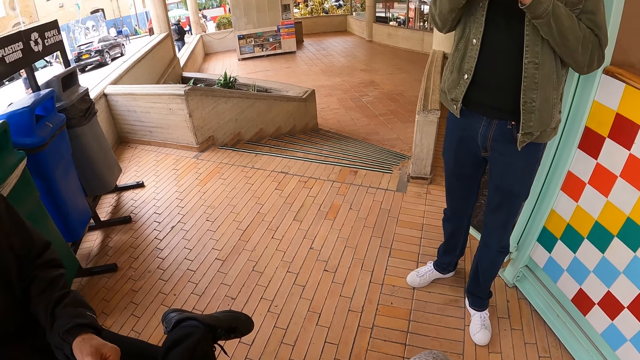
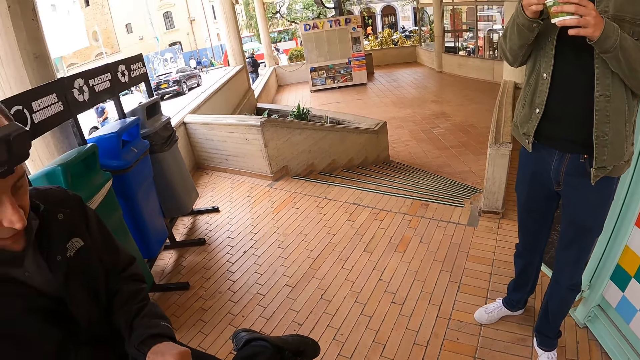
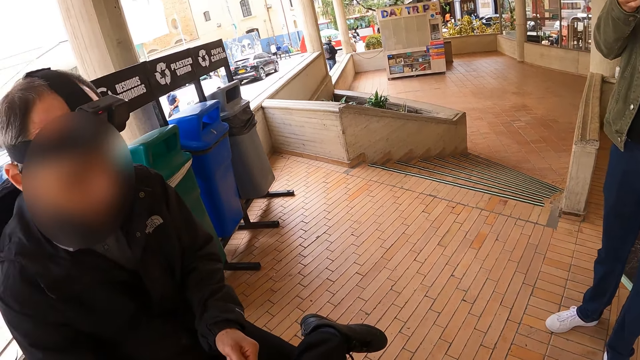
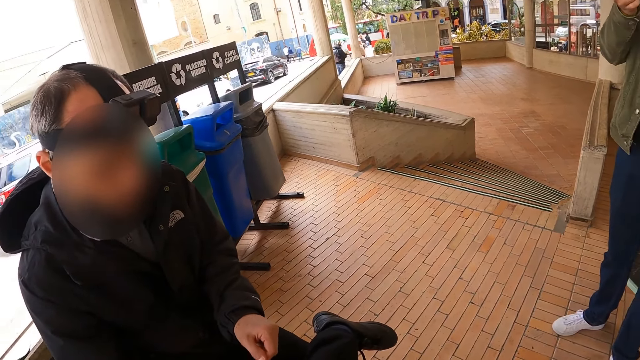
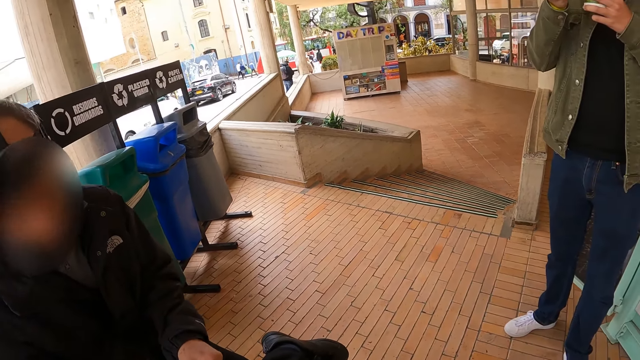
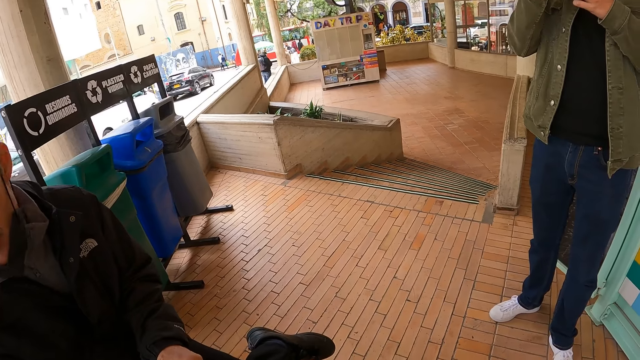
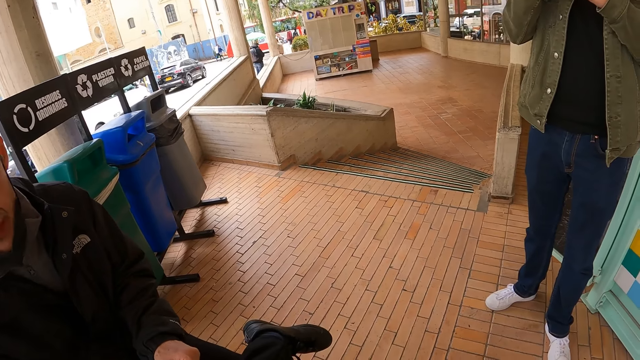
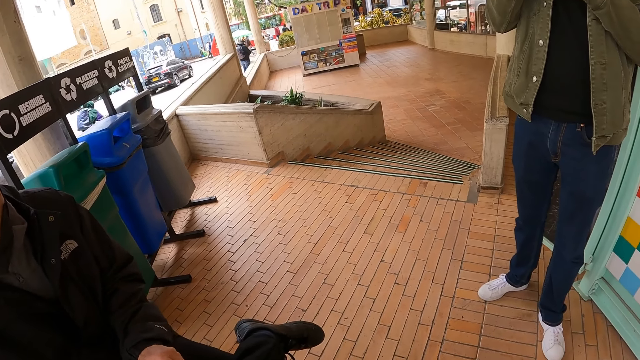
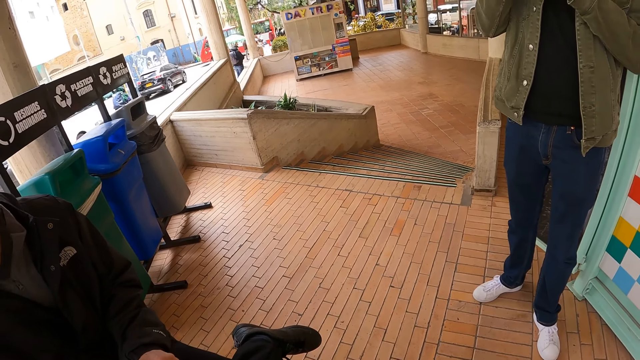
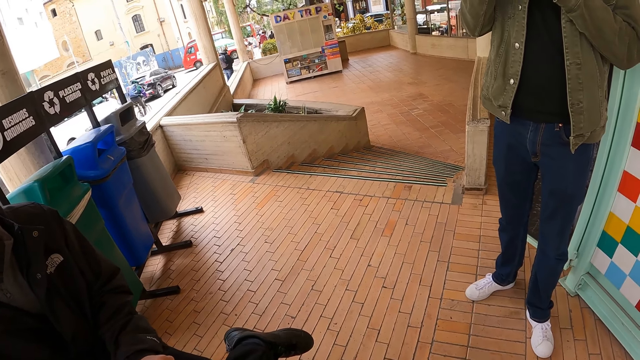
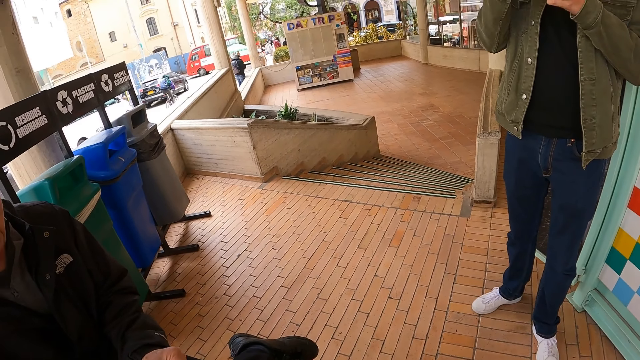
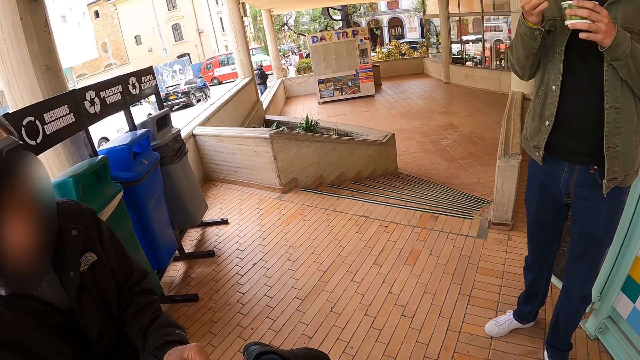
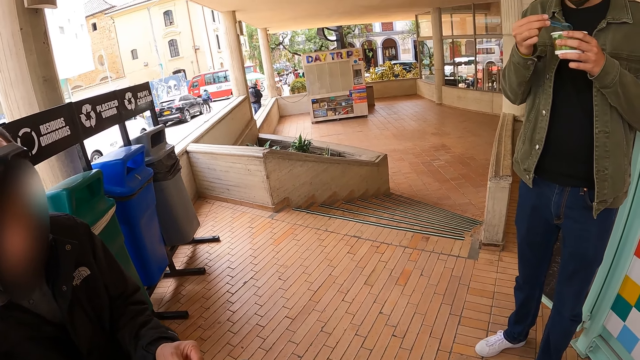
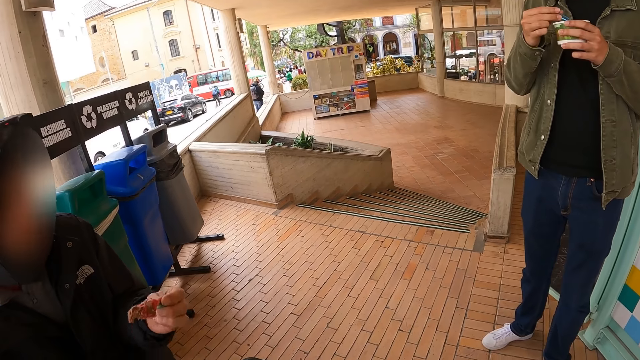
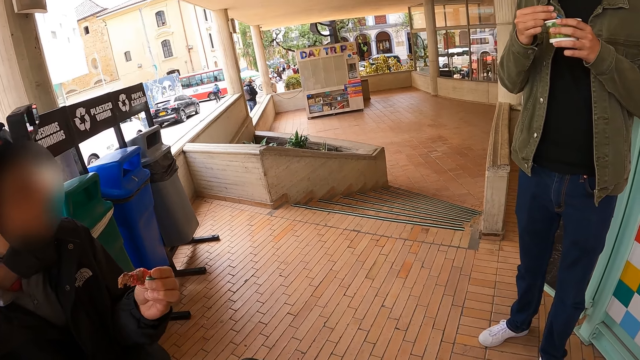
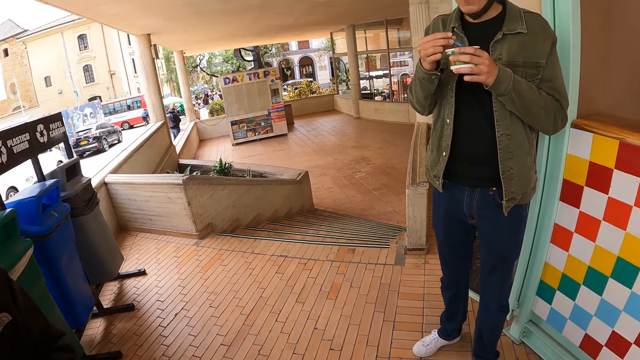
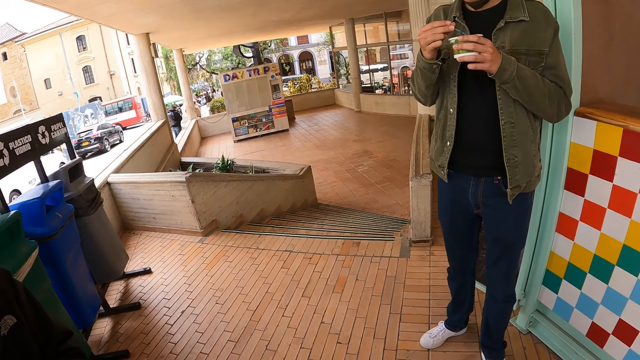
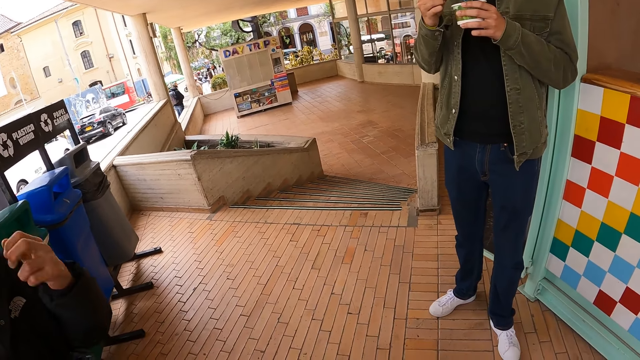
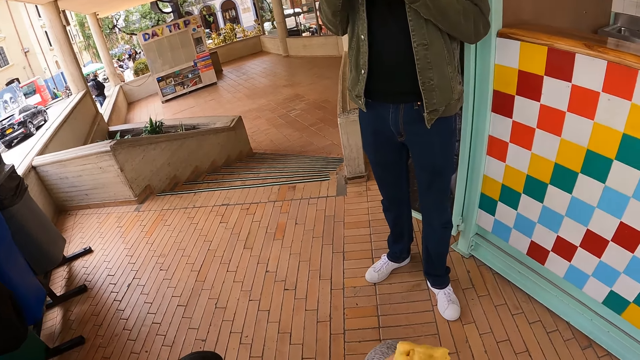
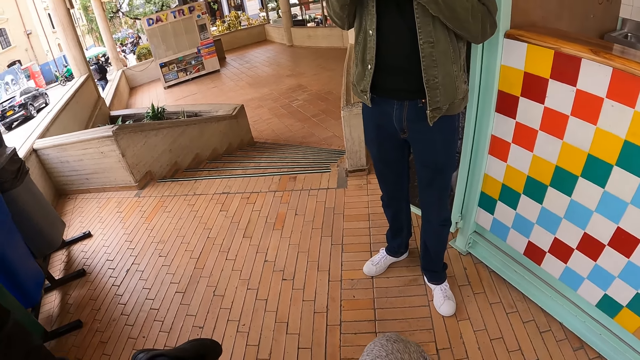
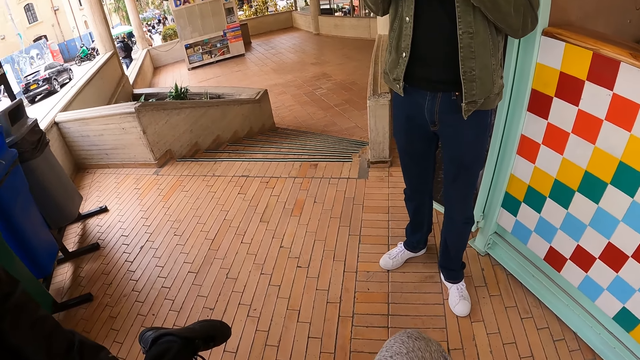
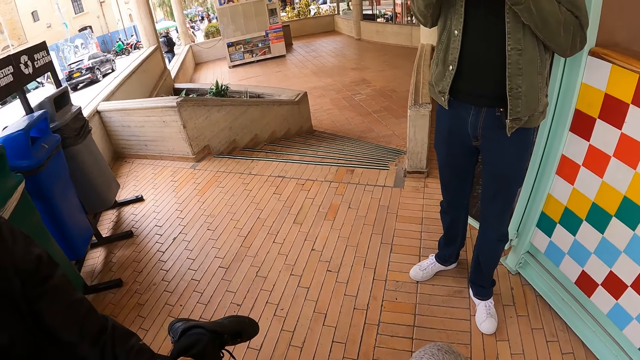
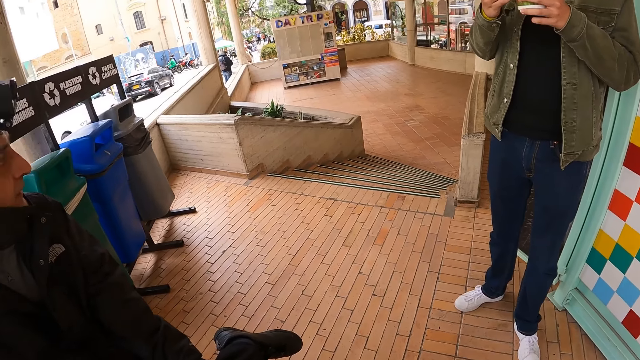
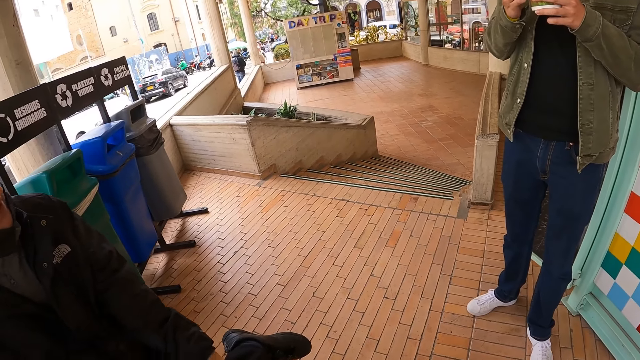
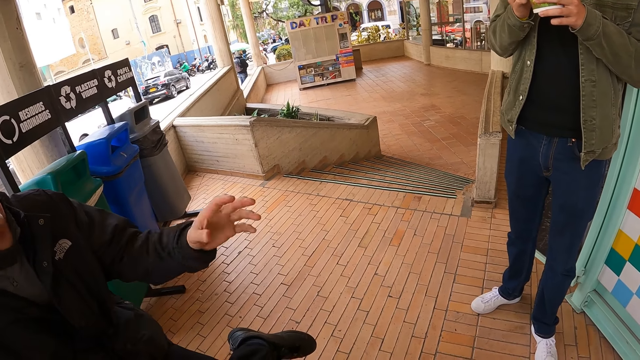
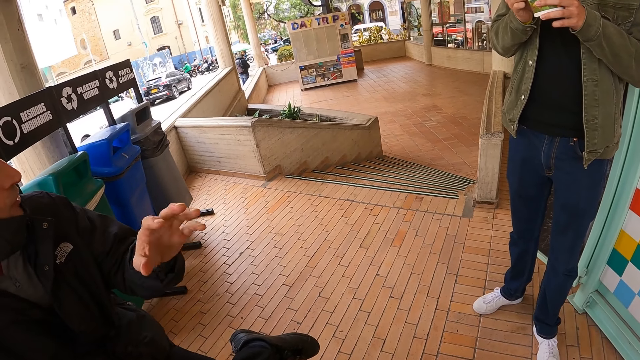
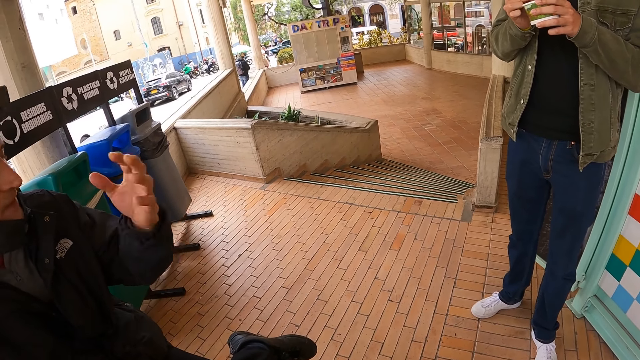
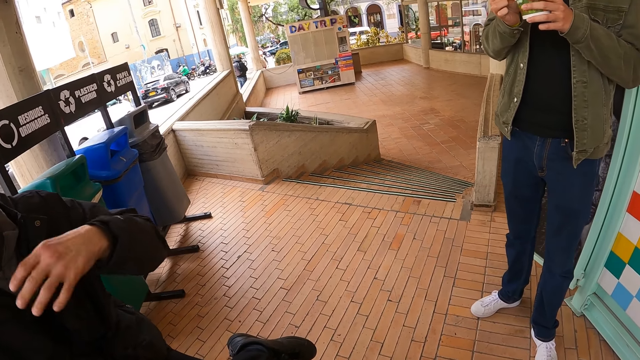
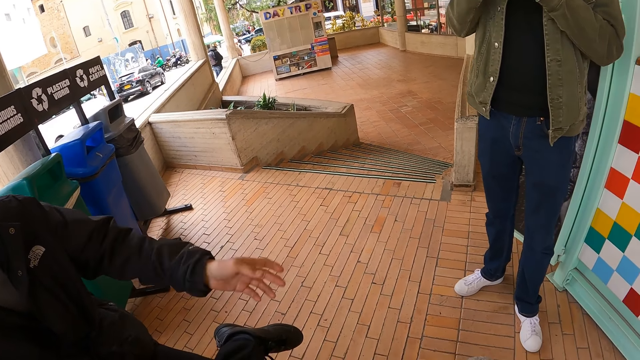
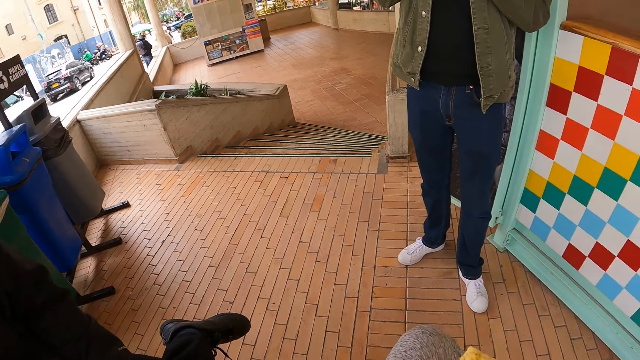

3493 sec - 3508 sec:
The camera wearer talks to a person. Another person scoops ice cream. The first person holds the ice cream with a spoon. The other person scoops the ice cream. The first person moves the hand. The camera wearer looks around. The first person moves the hand.

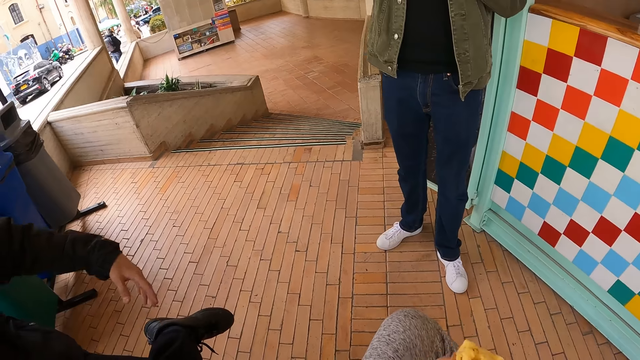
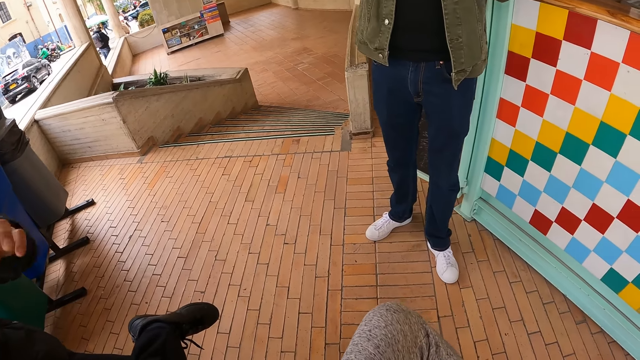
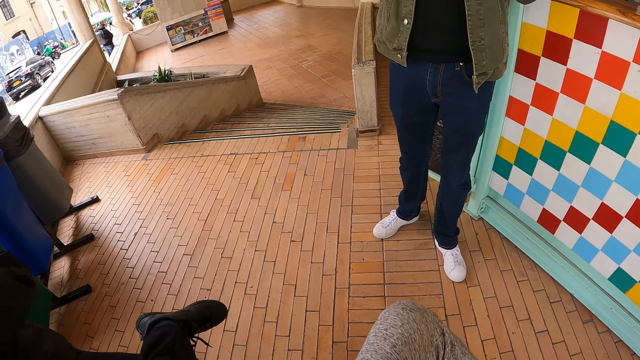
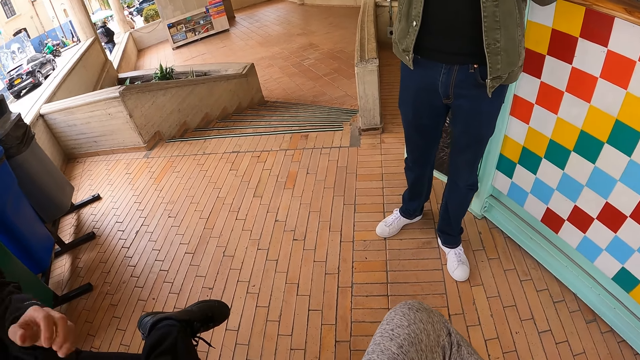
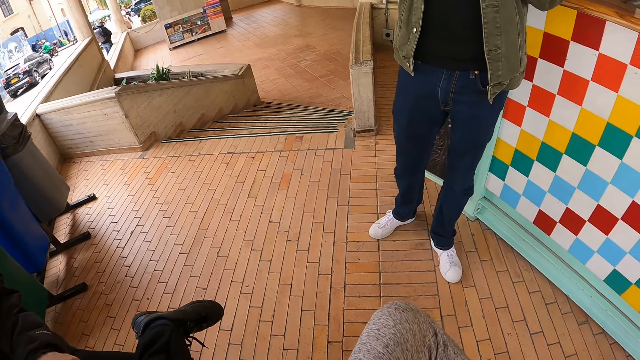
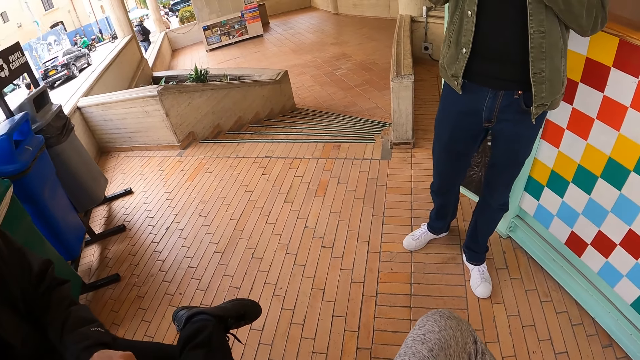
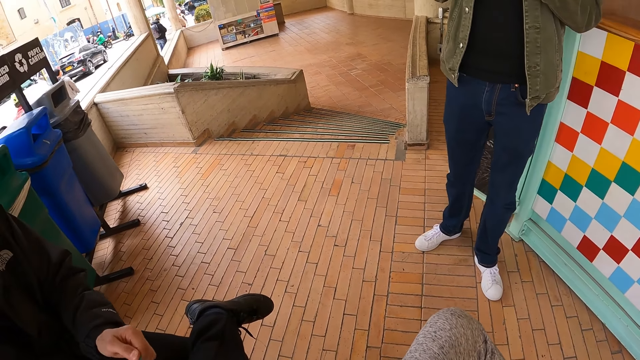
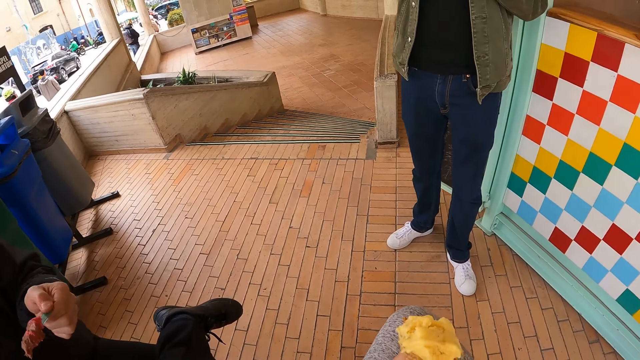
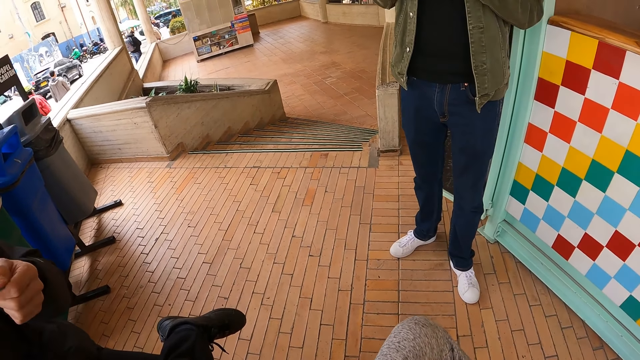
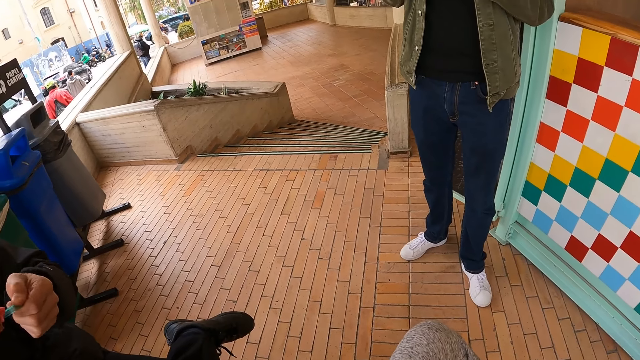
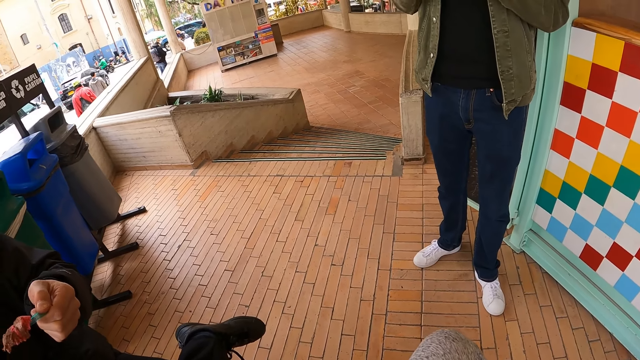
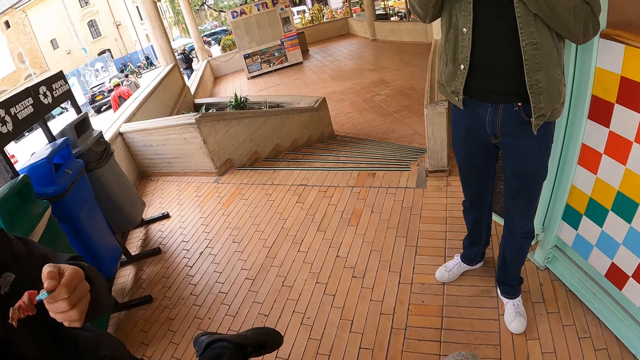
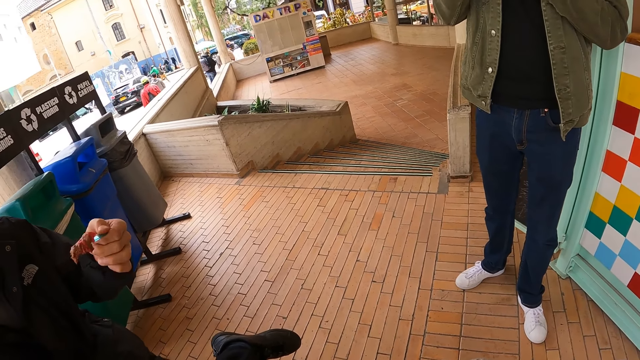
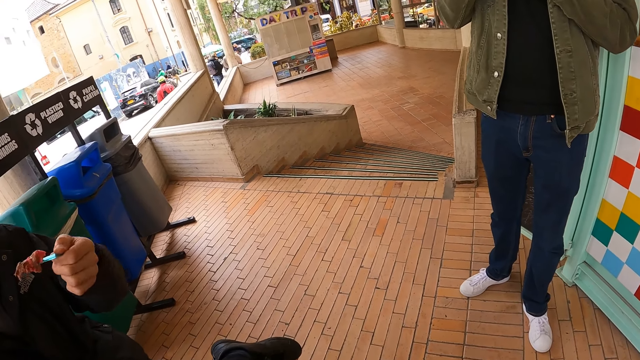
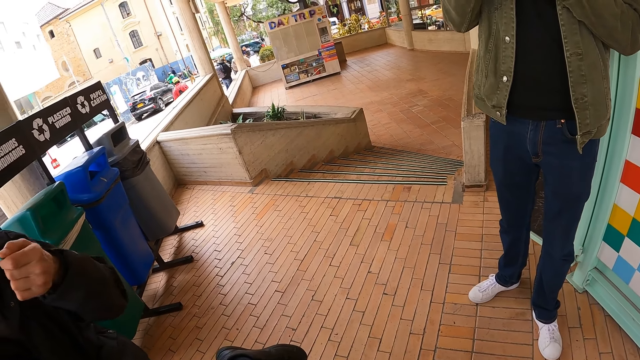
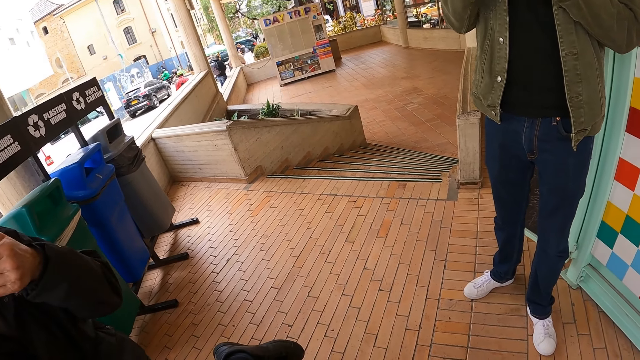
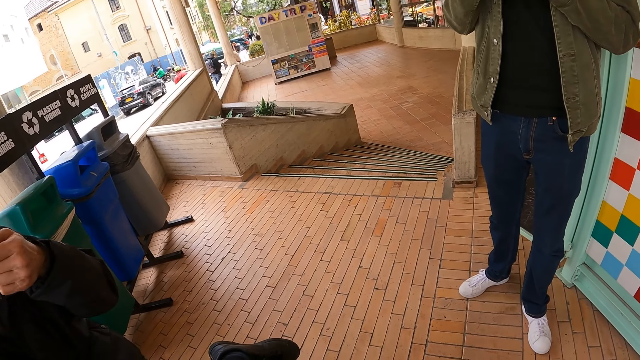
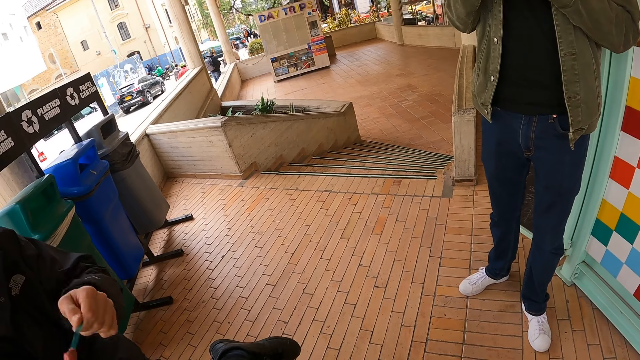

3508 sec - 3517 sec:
The camera wearer moves the ice cream with the left hand. They look around. A person scoops ice cream. The person holds the ice cream with a spoon. The camera wearer moves the ice cream with the left hand. They look around. The person eats the ice cream.
